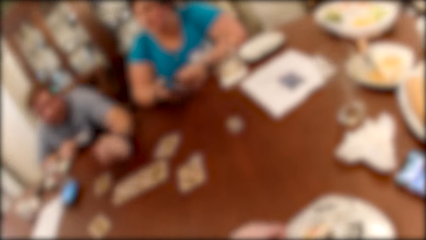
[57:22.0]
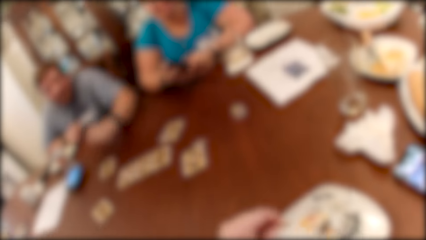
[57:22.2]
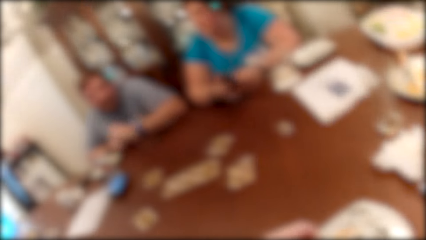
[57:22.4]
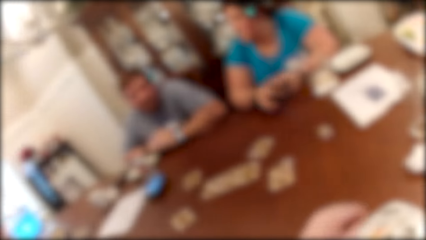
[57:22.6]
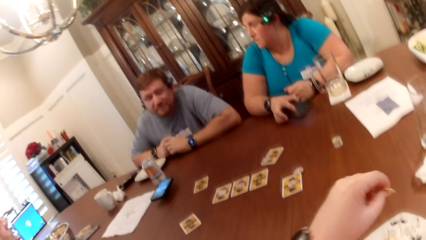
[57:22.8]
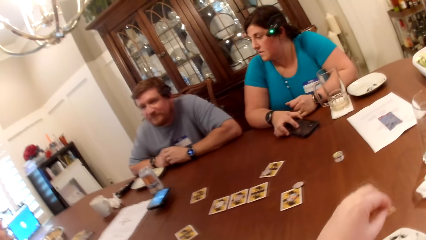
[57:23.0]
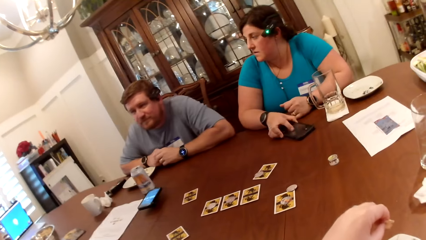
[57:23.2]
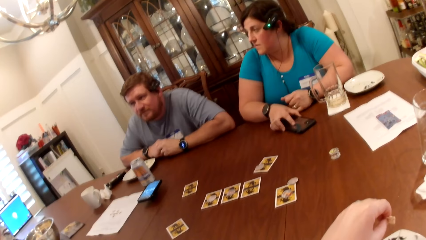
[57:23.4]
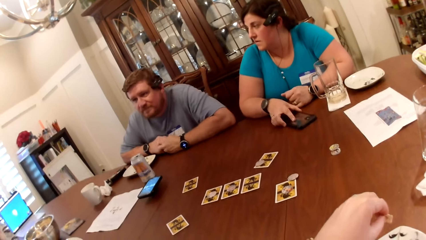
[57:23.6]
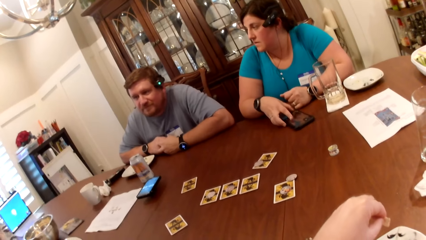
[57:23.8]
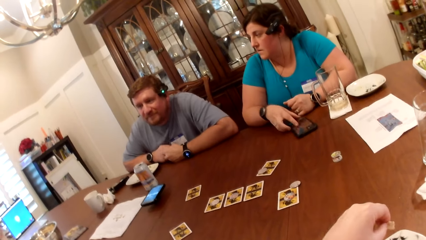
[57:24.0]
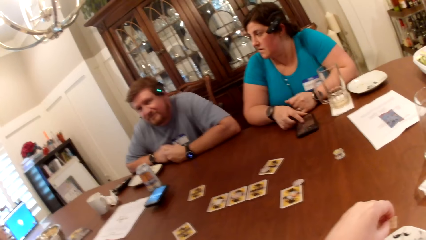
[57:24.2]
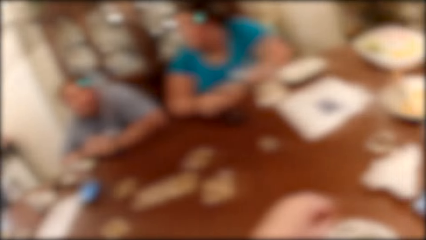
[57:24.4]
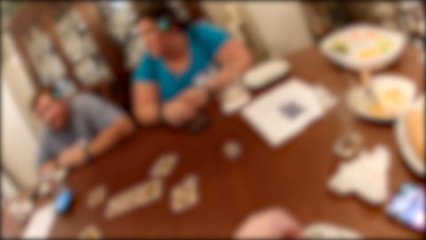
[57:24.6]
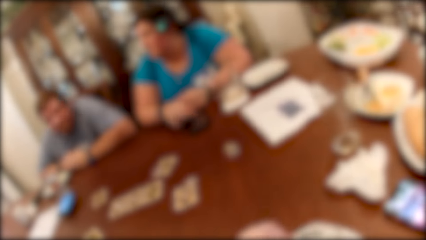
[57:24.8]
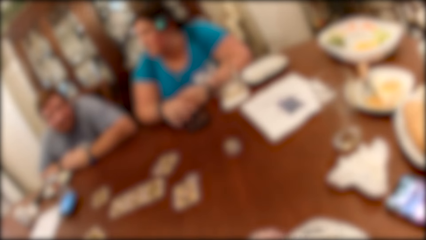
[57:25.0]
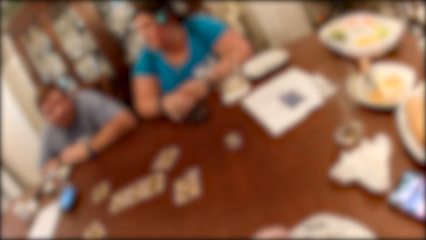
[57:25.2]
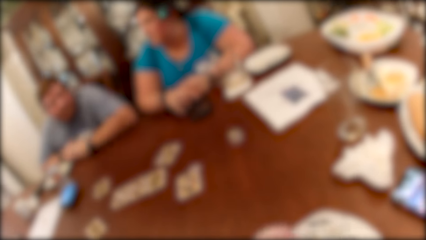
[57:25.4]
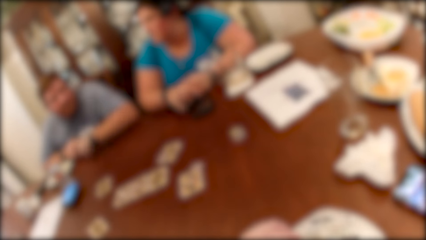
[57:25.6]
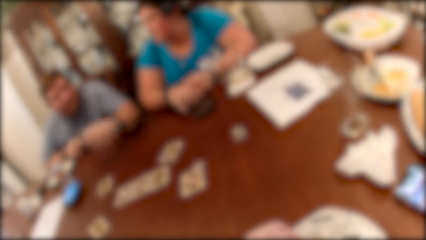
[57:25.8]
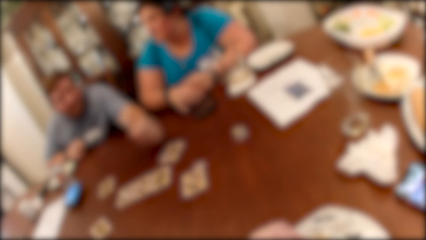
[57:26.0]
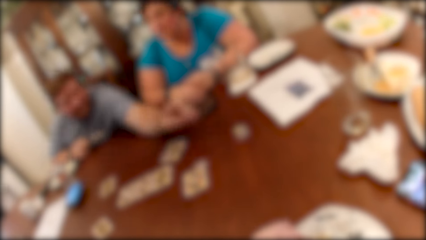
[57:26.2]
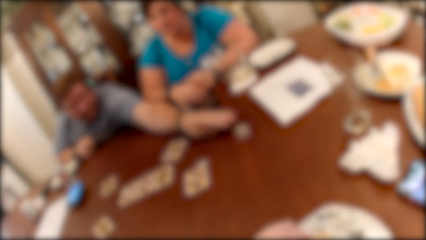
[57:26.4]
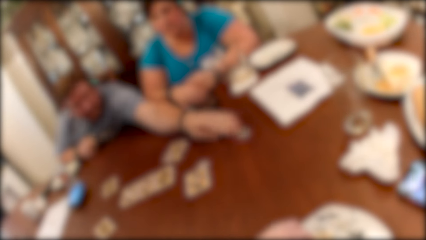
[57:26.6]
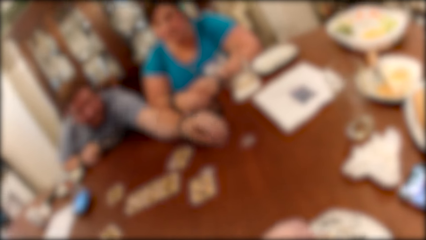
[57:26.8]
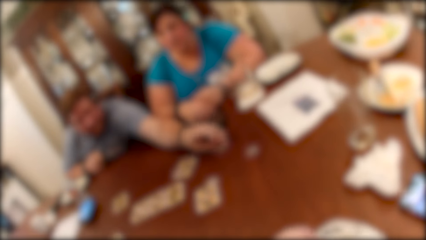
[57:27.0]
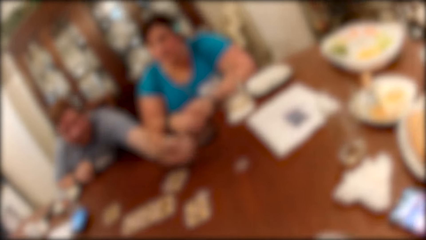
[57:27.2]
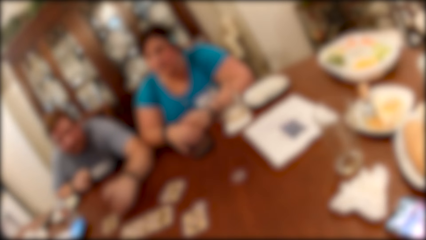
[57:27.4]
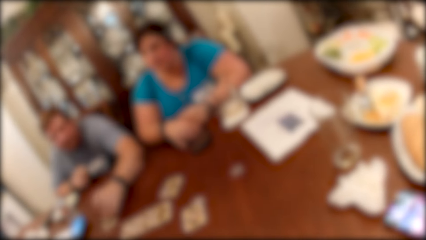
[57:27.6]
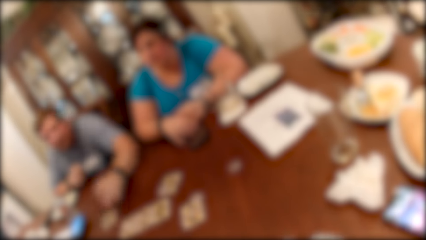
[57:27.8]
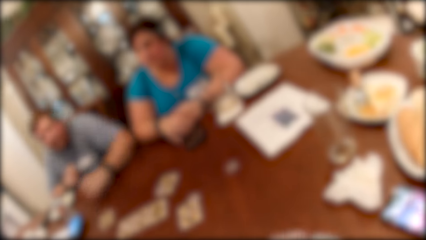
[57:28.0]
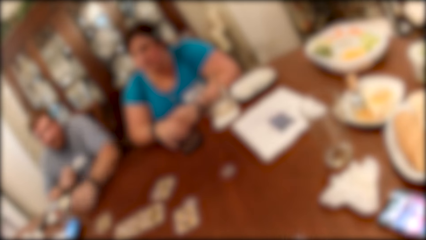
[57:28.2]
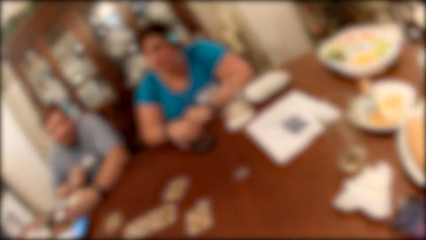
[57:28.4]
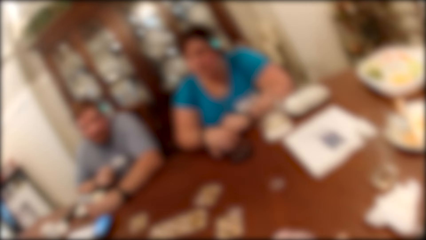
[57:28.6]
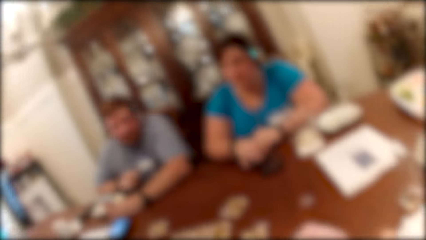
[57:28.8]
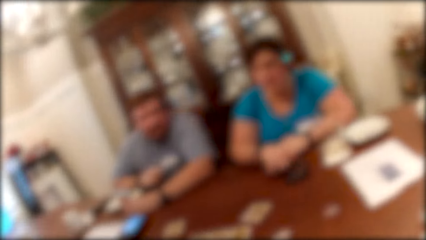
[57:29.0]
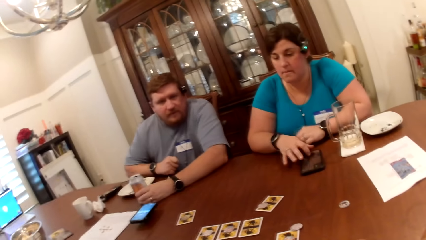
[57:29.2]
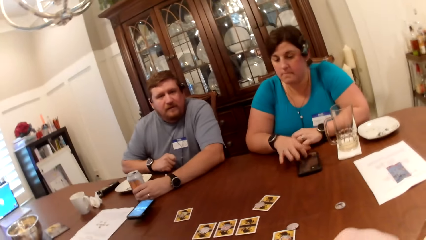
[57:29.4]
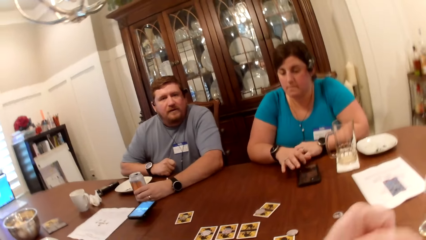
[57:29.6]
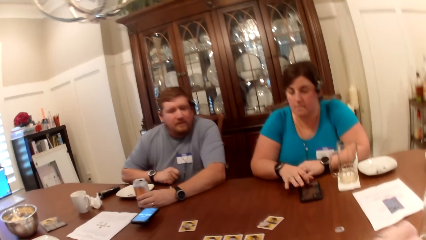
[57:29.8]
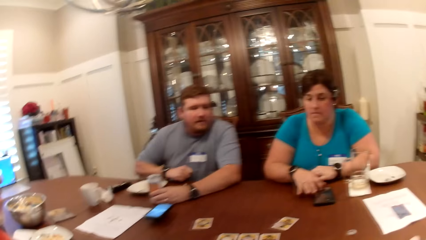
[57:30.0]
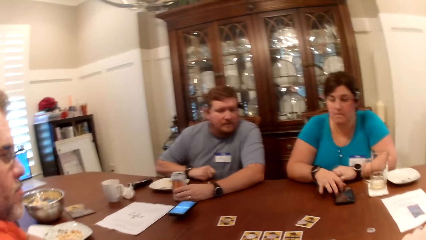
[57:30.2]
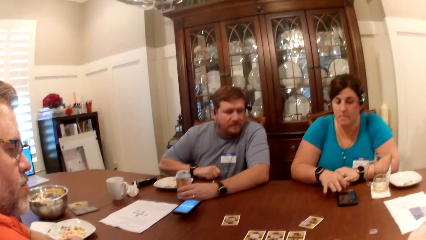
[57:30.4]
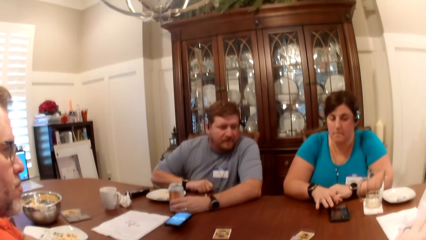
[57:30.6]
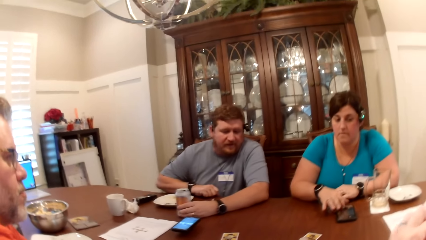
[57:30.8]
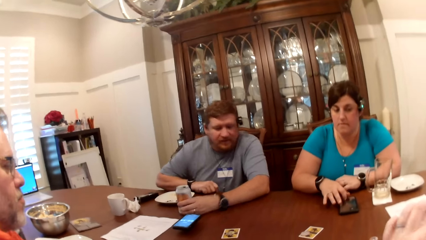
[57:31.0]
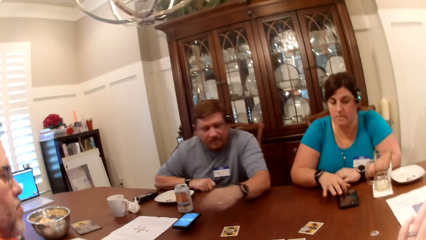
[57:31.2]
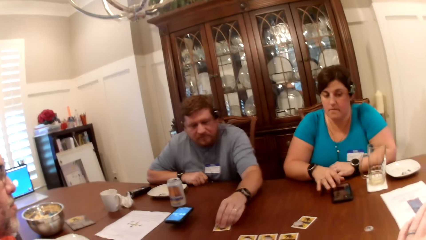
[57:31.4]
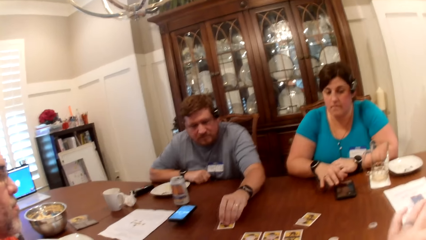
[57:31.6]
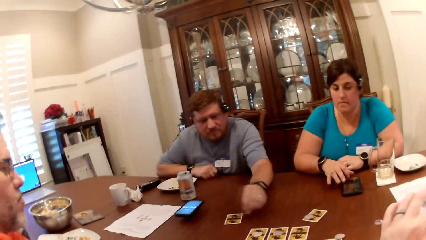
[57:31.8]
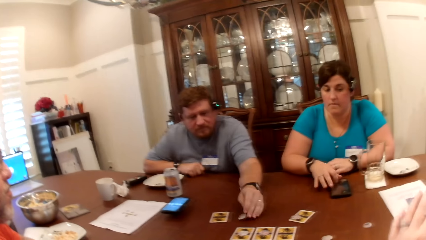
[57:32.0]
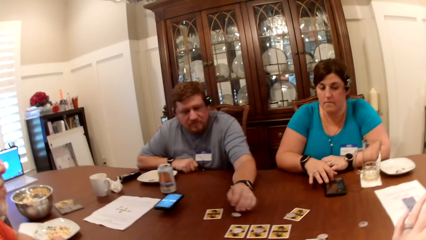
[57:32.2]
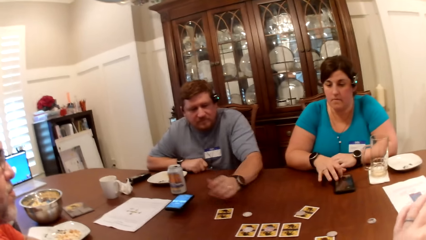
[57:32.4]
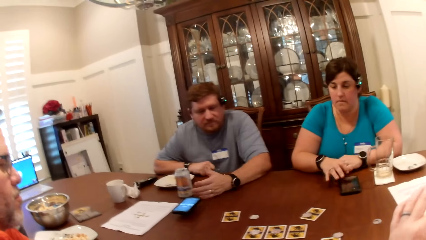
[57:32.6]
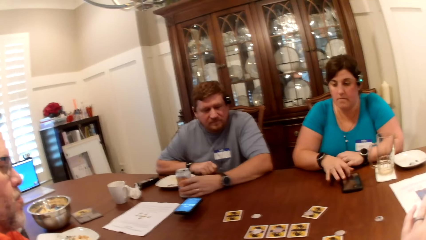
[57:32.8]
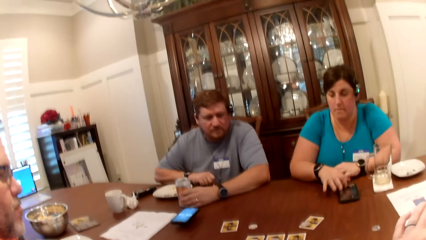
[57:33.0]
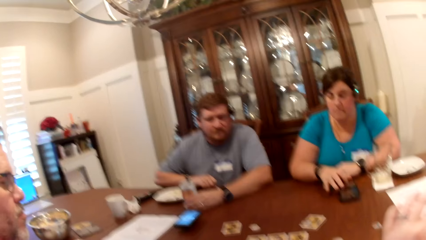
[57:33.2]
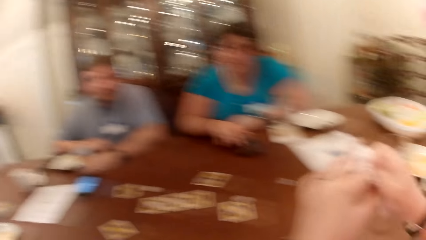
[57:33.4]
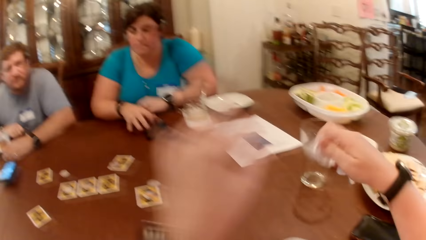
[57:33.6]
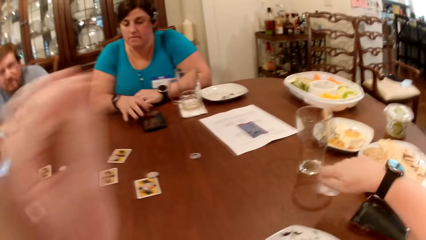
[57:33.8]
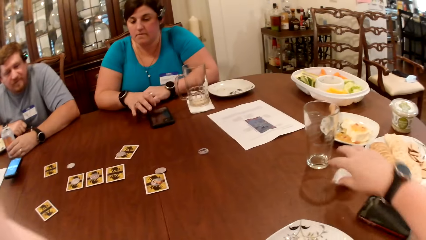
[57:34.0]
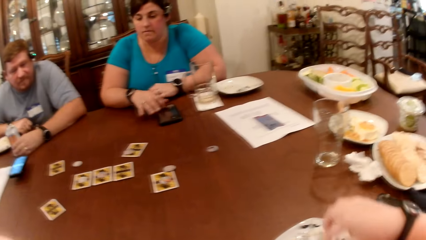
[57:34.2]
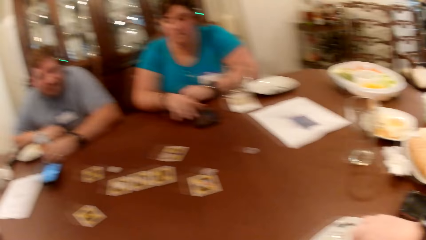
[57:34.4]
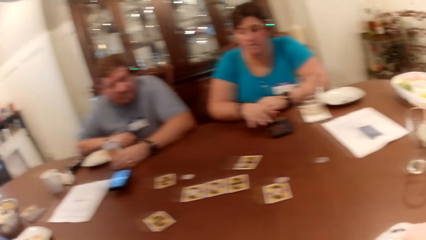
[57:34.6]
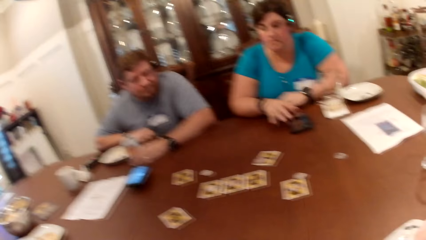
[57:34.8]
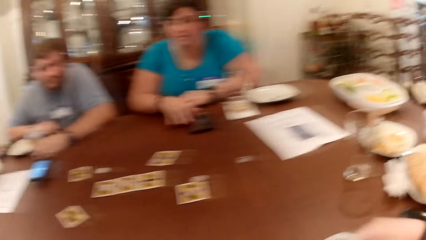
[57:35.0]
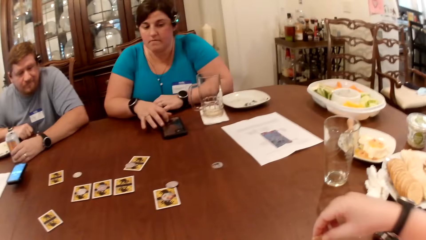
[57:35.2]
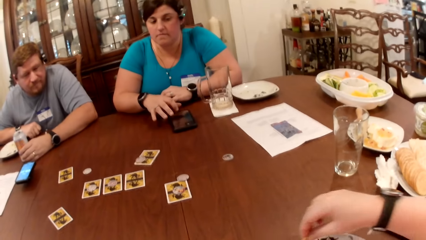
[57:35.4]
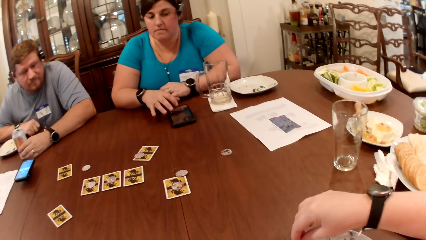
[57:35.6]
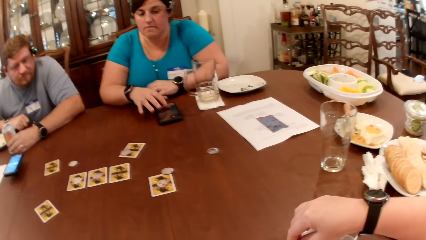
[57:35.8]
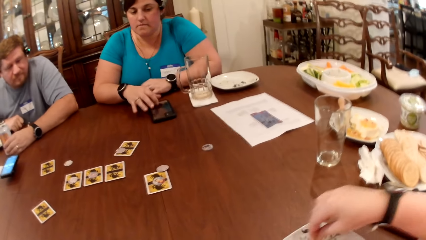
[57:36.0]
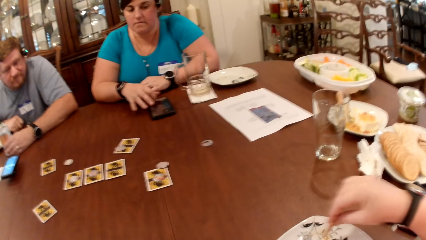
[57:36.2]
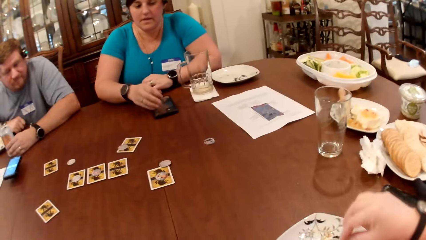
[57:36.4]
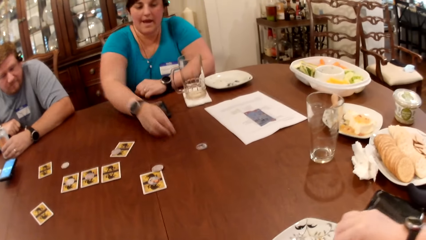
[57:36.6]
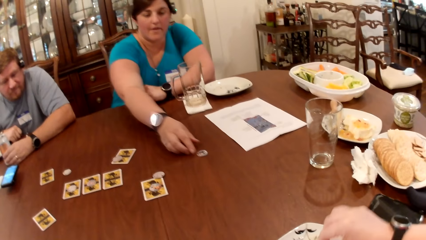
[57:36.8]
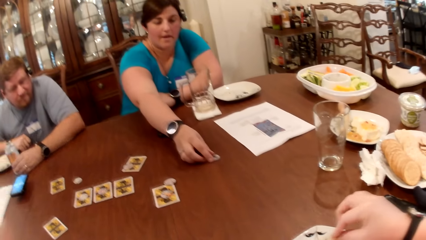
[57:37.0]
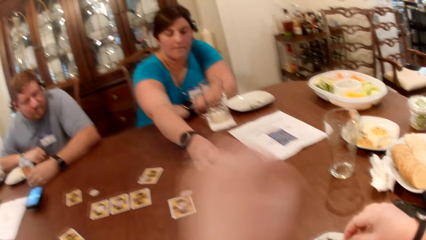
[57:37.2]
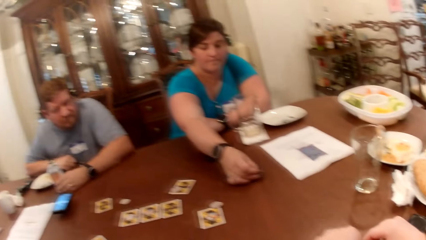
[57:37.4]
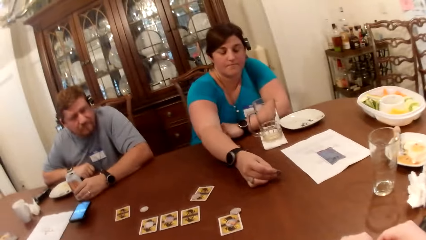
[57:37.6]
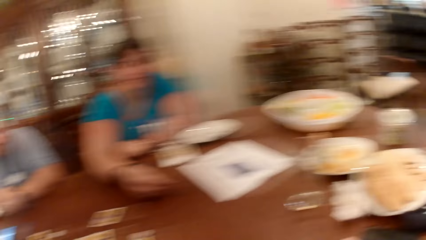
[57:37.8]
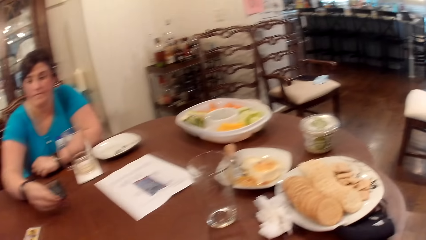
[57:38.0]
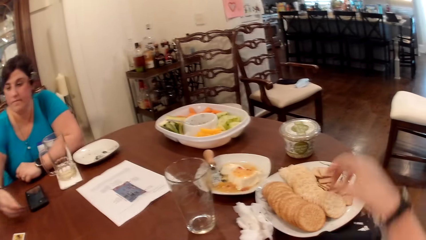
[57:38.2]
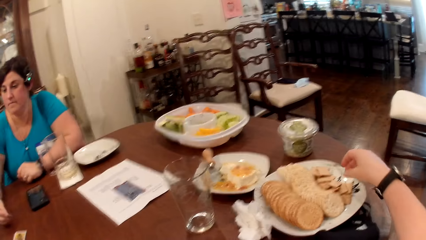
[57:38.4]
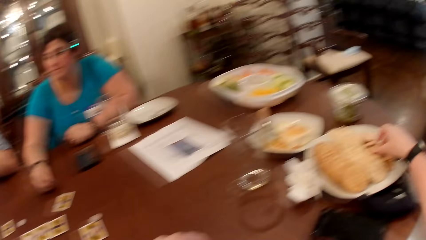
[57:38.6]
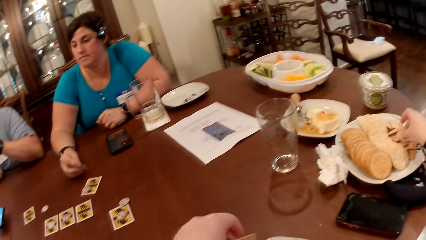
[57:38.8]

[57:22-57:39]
A man taps on a card on the table with his left hand. He picks up a chip from the table with his left hand. The camera wearer drops the chip in his left hand on the card on the table. A woman taps on the table with her right hand. The man picks the chip from the card with his left hand. Another man drops the card on the table with his left hand. He moves a can drink from the table with his left hand. The camera wearer drops a serviette on the table with her right hand. She takes some whipped cream from the plate on the table with the cookie in her right hand. The woman takes a chip from the table with her left hand.
